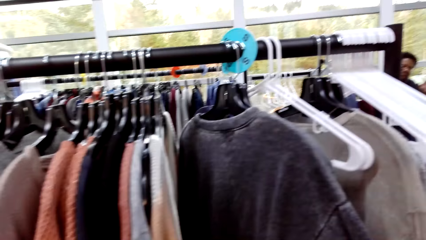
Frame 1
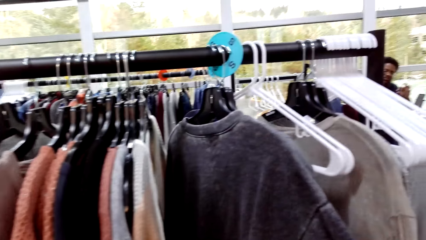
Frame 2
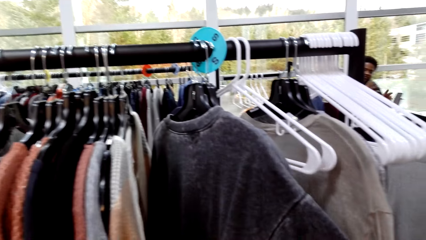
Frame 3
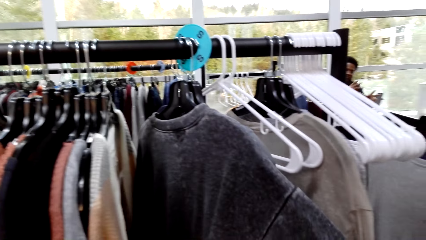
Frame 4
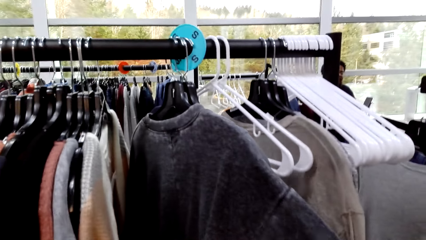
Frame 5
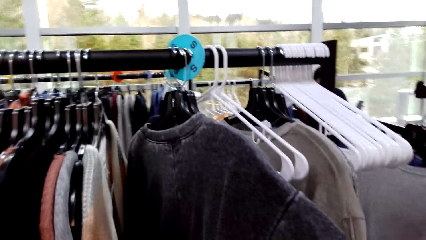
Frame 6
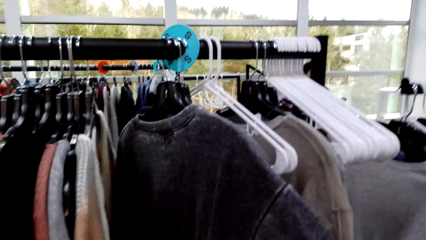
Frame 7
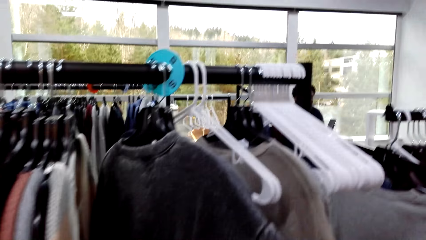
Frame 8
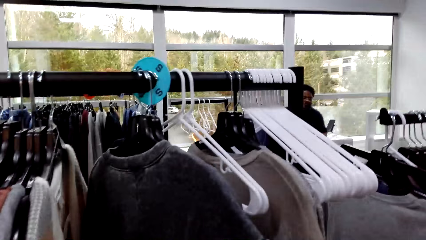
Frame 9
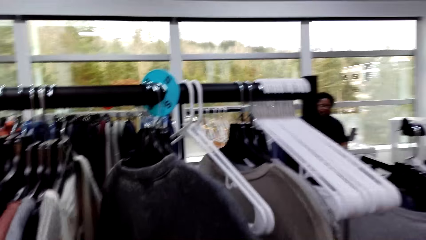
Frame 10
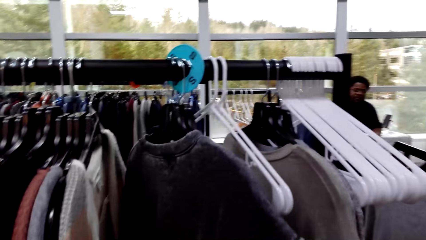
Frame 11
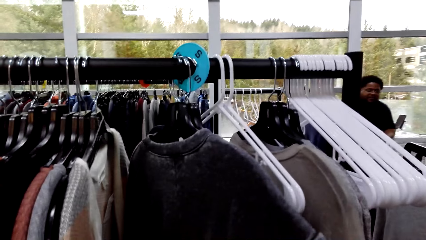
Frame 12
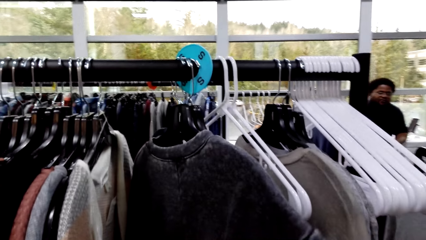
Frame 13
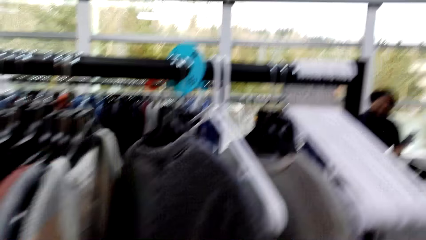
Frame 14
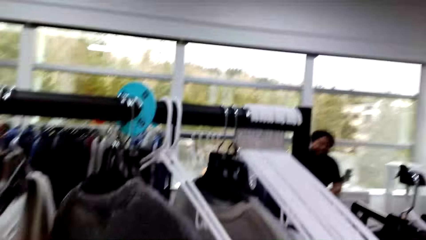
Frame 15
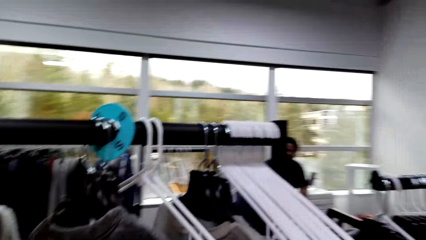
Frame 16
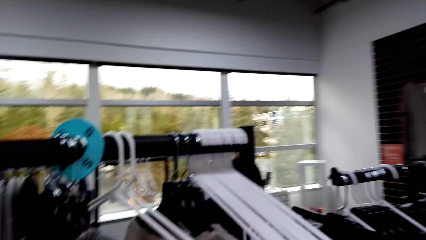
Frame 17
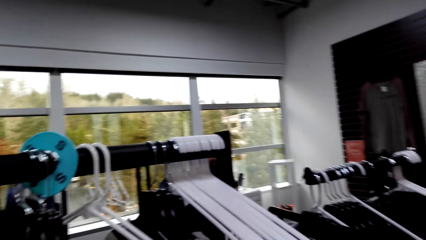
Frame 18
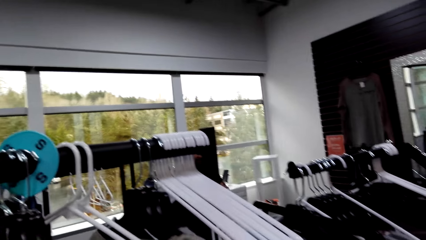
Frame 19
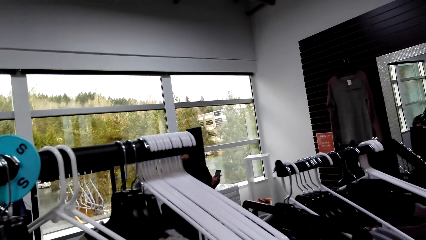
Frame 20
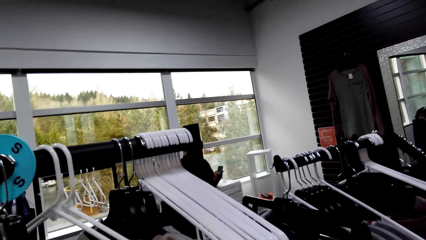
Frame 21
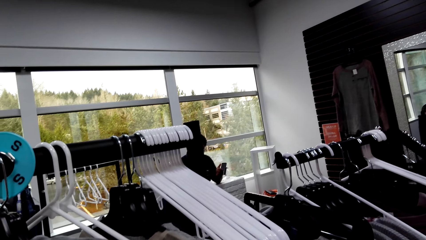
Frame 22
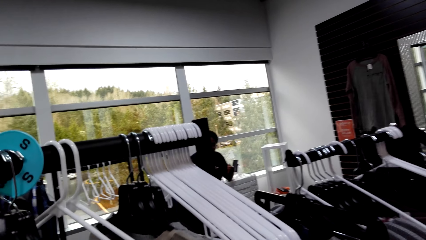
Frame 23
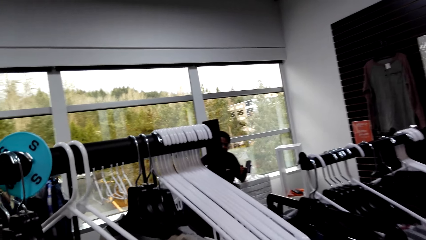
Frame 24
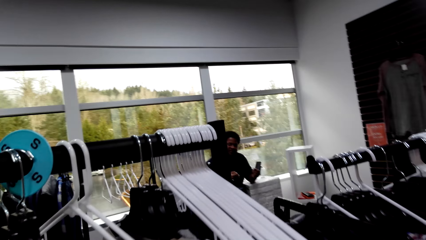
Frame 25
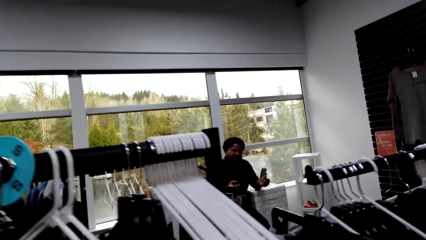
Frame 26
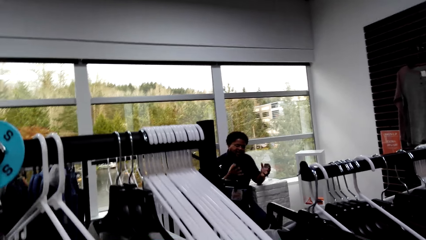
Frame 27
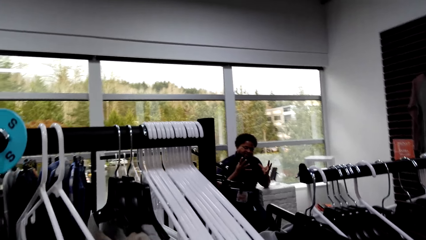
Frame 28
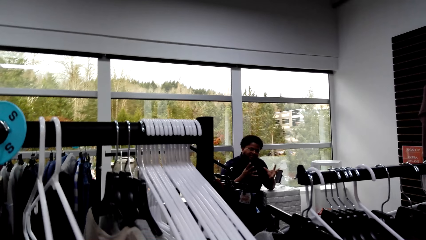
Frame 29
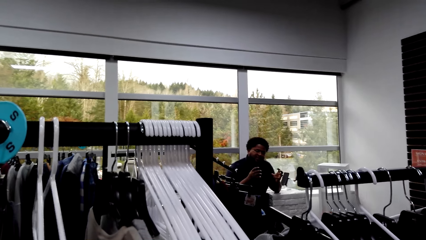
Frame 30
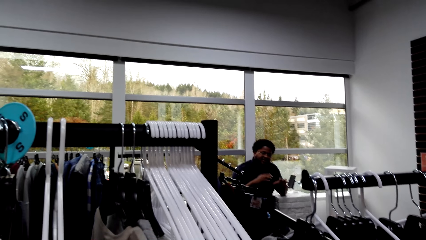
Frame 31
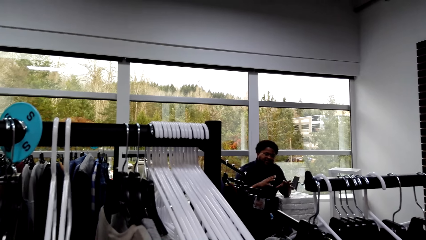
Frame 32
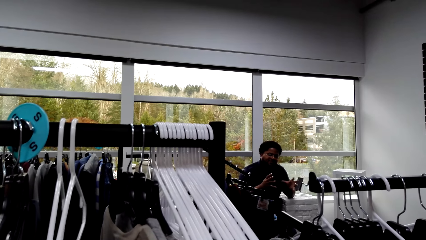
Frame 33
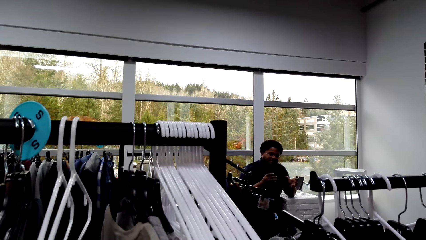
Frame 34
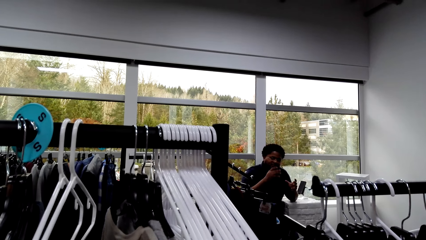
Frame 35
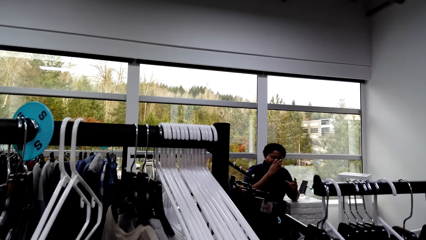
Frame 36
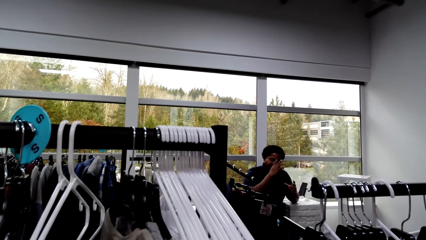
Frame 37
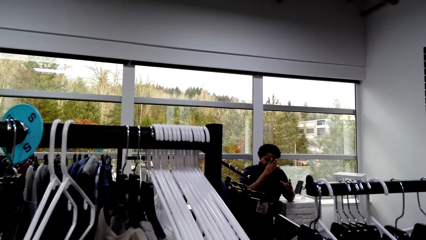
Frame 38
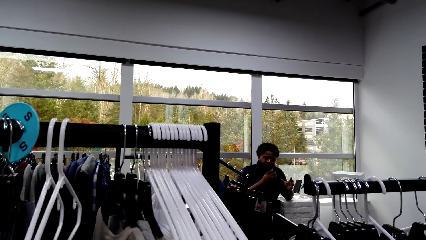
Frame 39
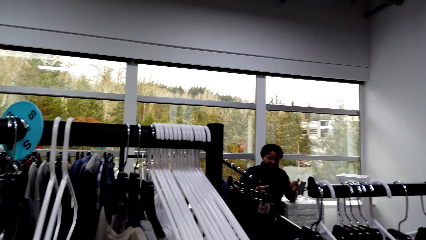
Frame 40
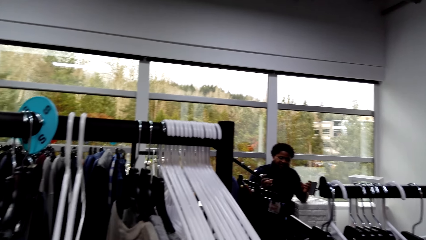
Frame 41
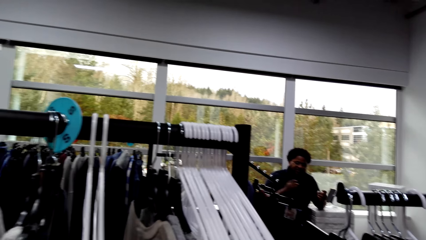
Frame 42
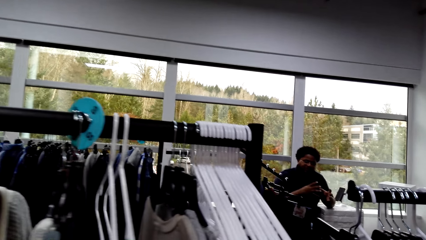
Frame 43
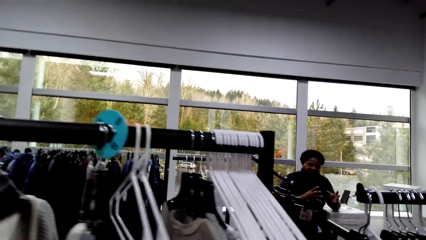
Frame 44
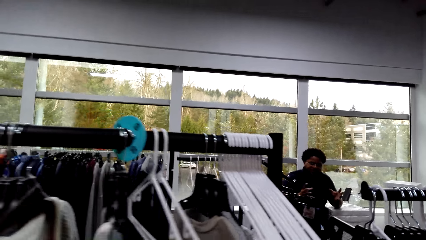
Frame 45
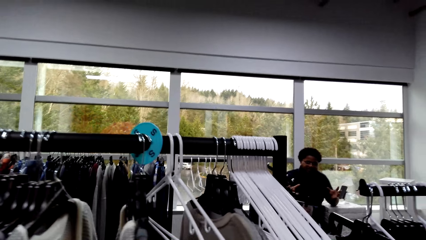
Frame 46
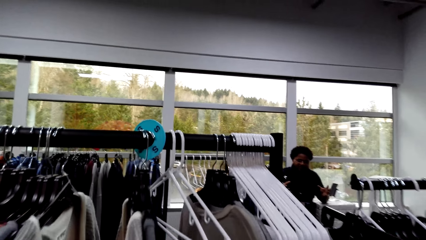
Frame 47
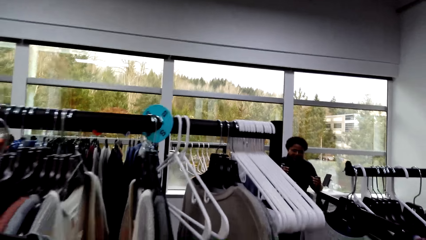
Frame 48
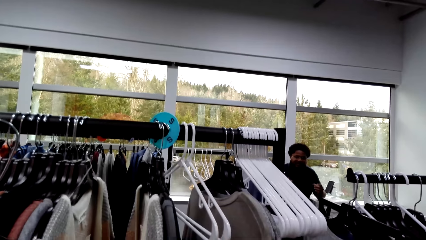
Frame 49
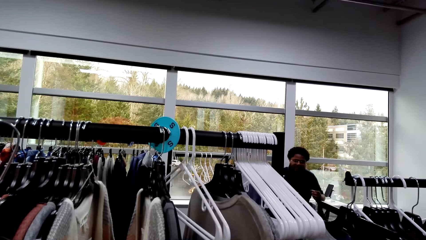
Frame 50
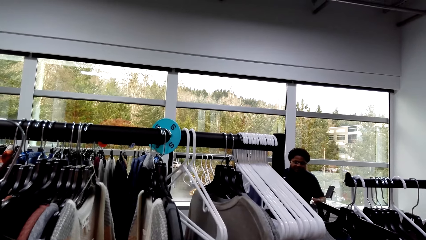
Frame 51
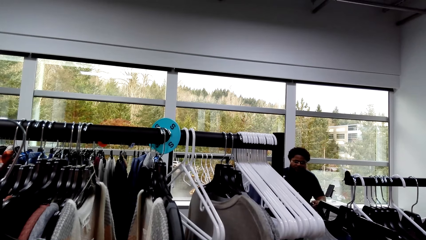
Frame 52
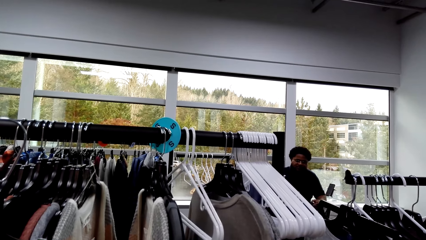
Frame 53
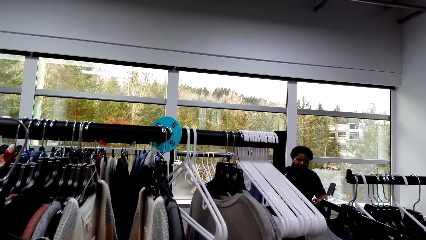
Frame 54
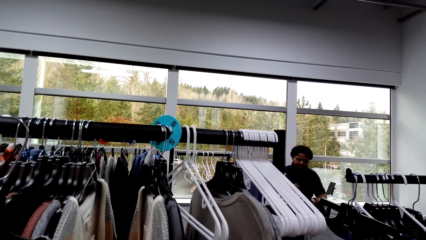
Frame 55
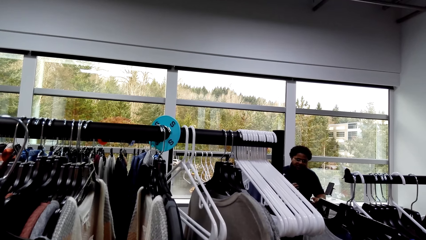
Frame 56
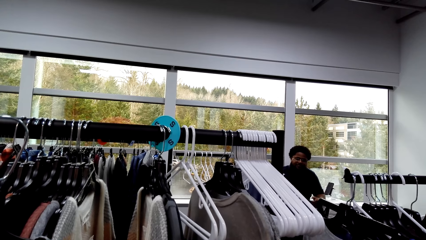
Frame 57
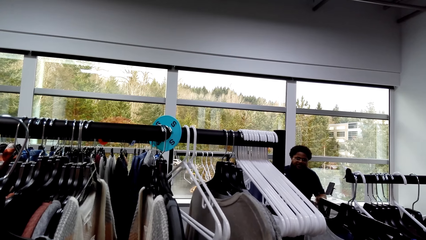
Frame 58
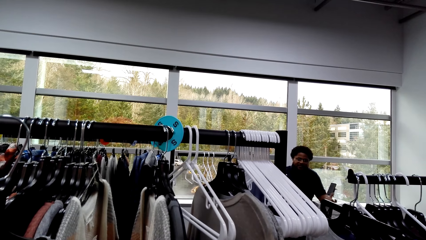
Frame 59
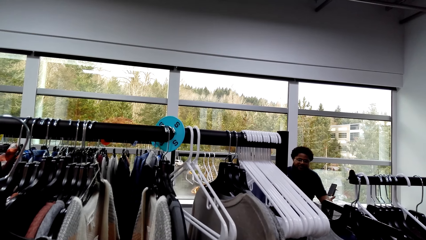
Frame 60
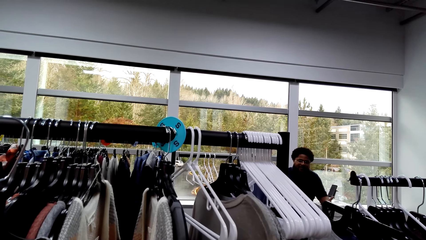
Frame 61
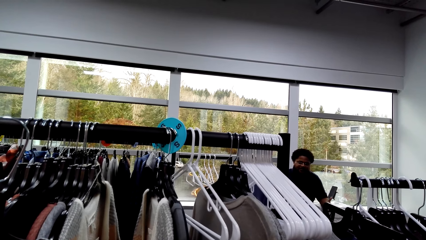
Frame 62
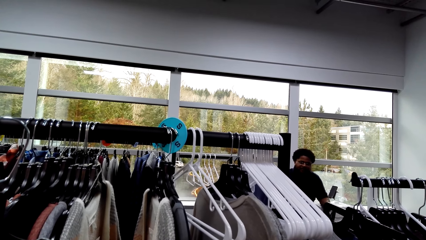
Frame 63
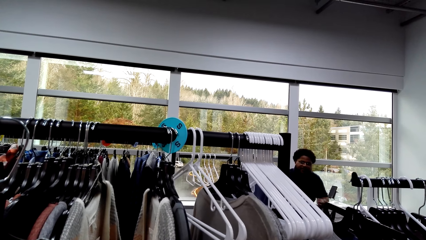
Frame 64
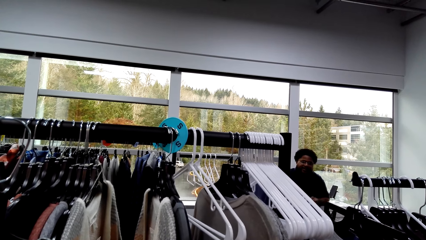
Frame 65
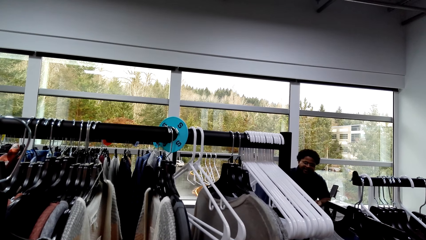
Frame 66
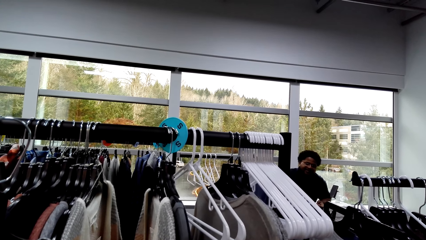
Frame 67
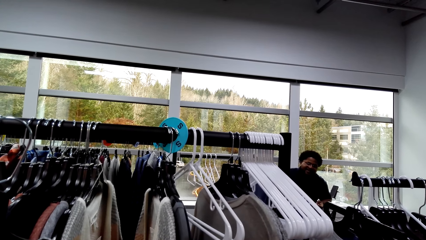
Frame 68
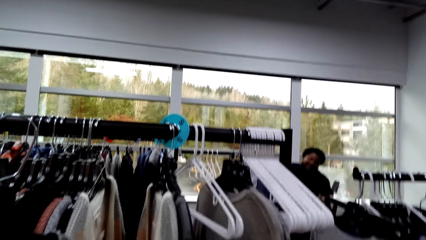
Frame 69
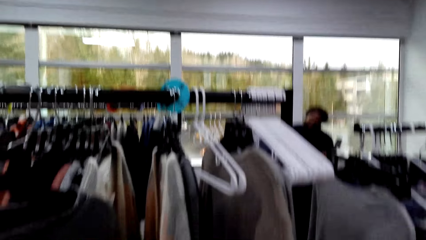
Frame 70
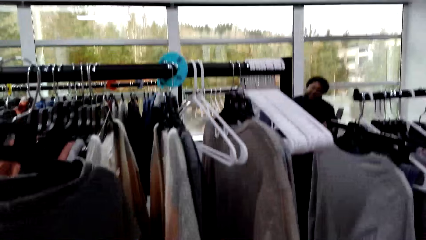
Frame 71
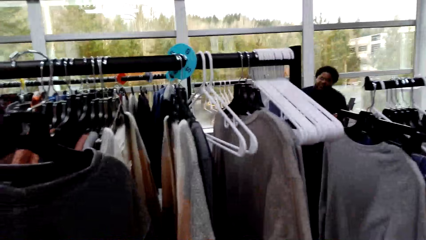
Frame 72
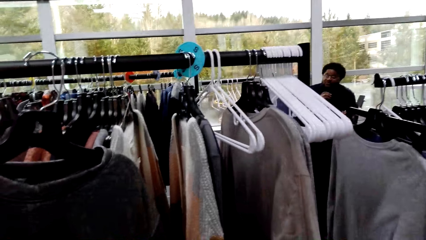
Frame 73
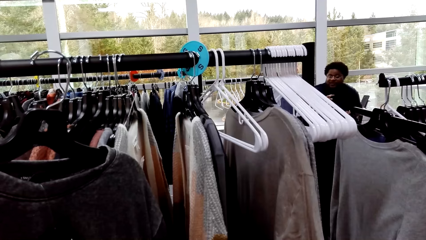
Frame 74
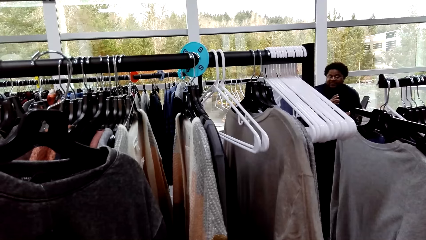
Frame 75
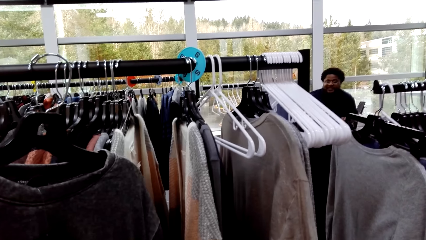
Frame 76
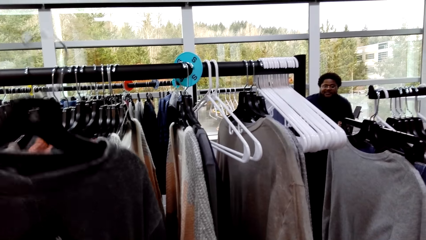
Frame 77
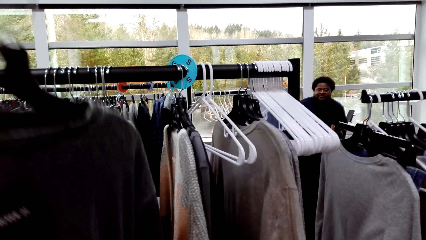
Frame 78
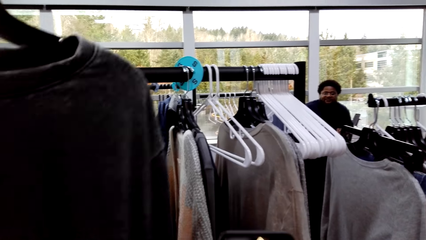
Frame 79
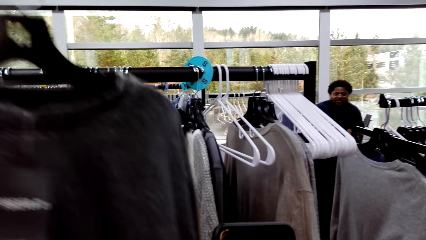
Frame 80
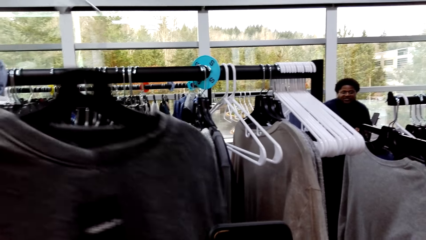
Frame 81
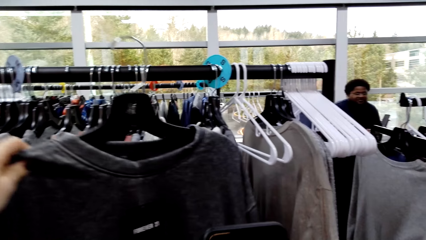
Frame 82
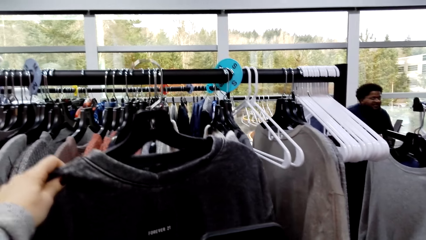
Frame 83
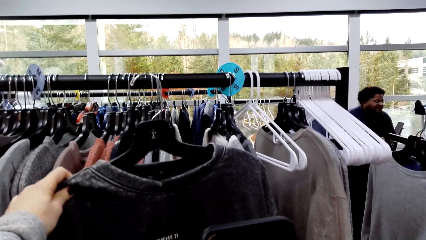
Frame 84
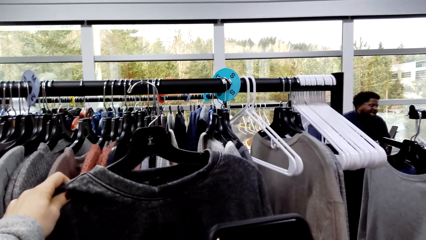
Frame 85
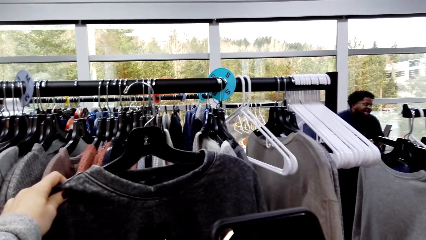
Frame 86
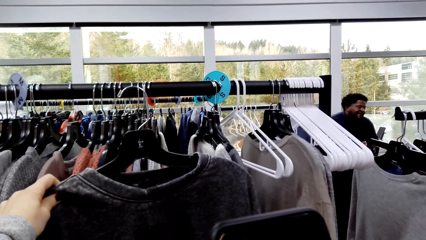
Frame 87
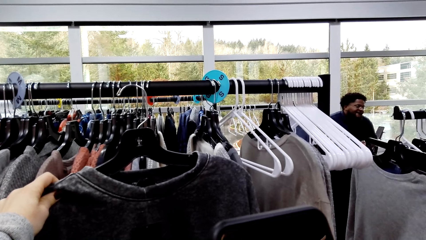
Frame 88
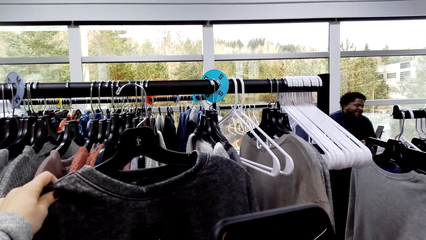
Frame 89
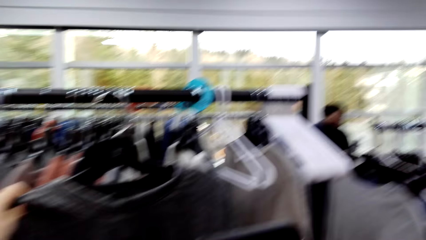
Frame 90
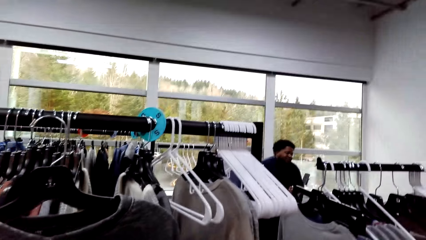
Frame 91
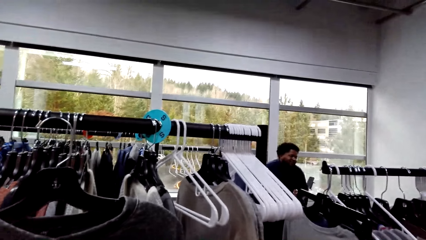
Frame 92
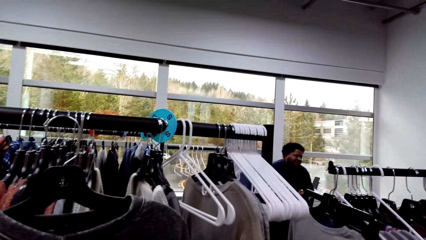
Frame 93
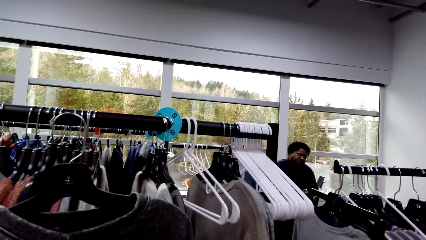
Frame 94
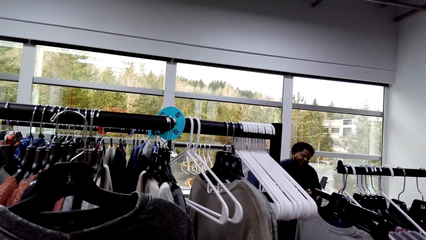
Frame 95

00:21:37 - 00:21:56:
A man gestures with his hands. The camera wearer looks at the clothes. They lift up a cloth. They put down the cloth. They hold the phone and browse on the phone.
